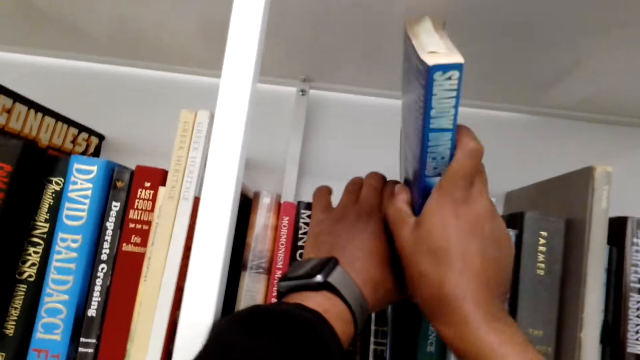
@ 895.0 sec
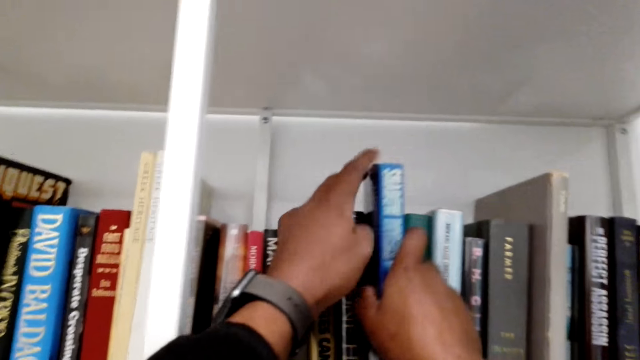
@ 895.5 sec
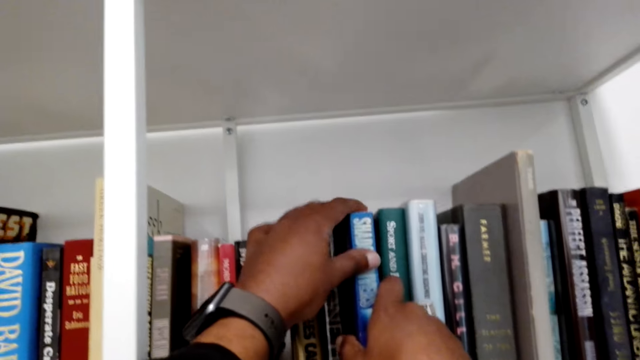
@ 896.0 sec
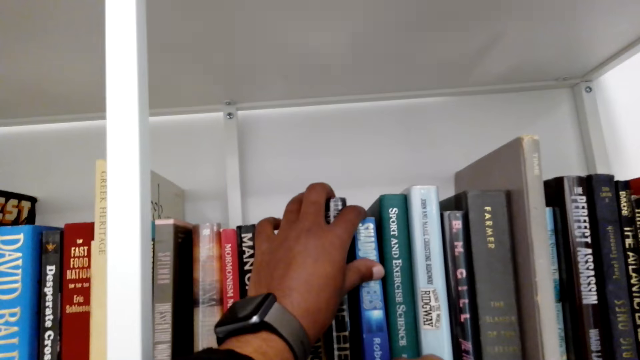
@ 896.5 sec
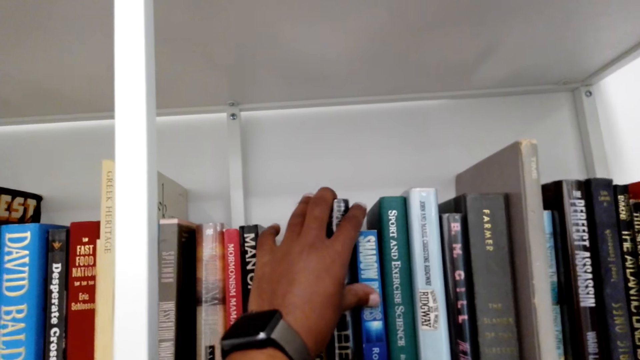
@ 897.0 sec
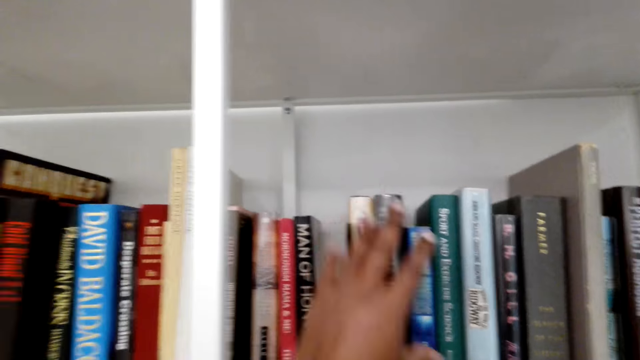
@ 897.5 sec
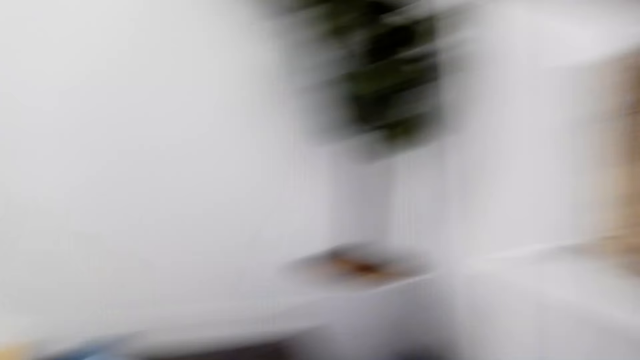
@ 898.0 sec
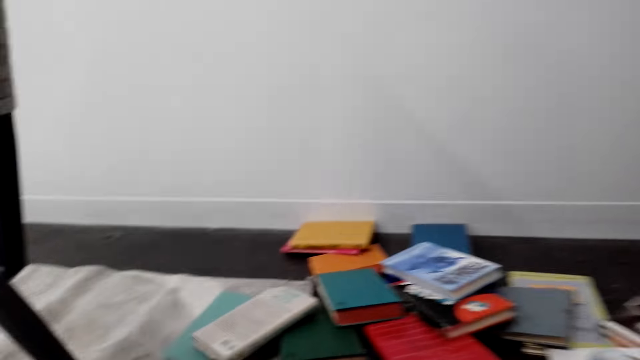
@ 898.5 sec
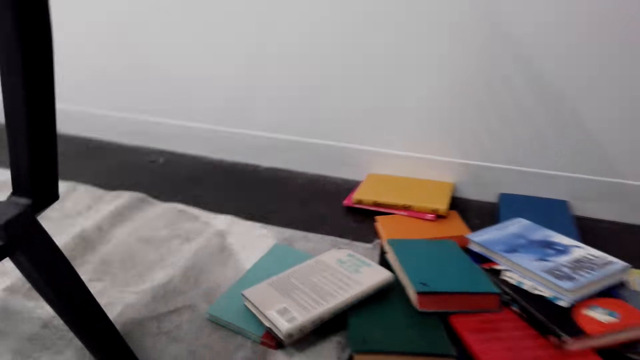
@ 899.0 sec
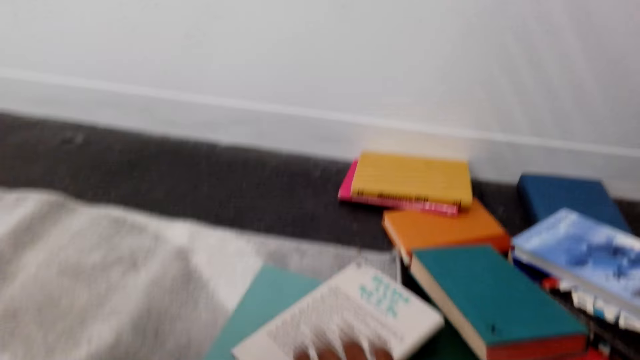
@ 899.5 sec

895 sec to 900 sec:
The camera wearer moves the books. They put a book on the shelf. They push the book on the shelf. They turn around. They look at the books on the floor.

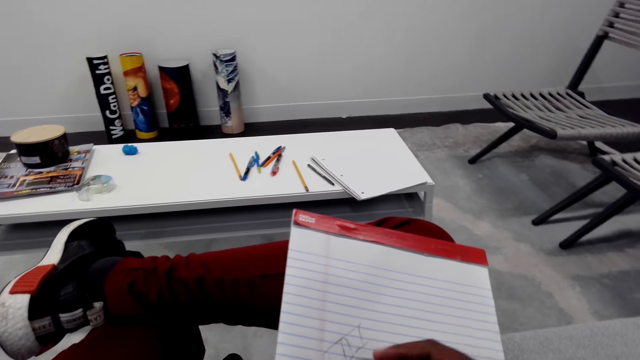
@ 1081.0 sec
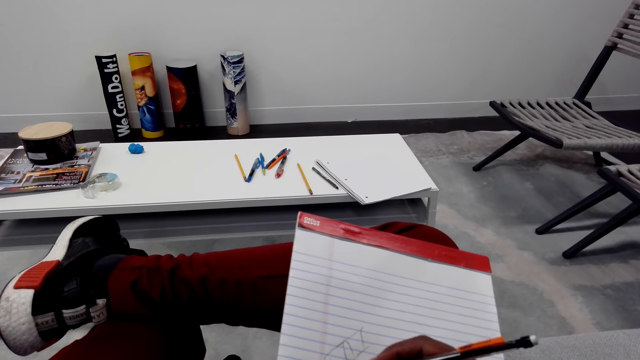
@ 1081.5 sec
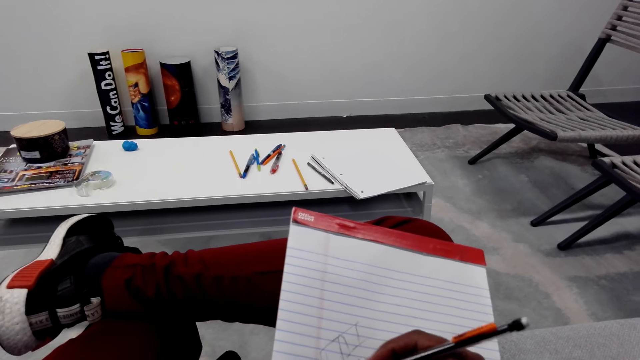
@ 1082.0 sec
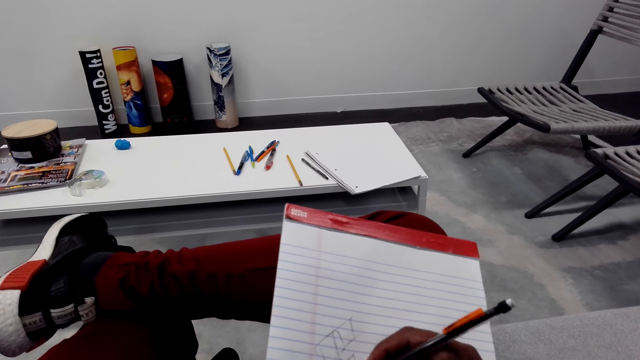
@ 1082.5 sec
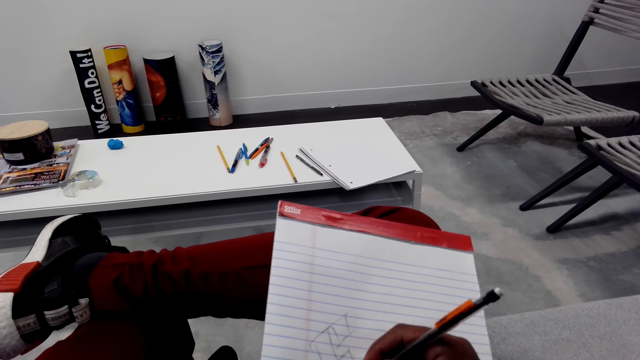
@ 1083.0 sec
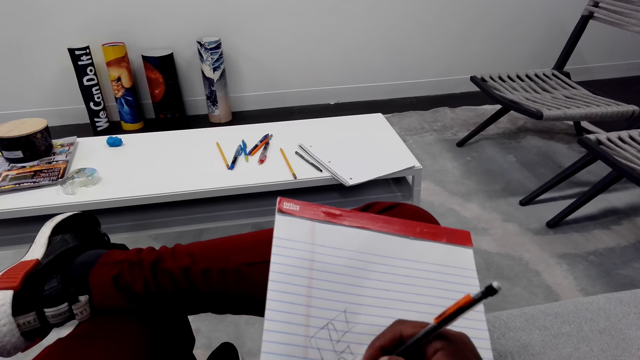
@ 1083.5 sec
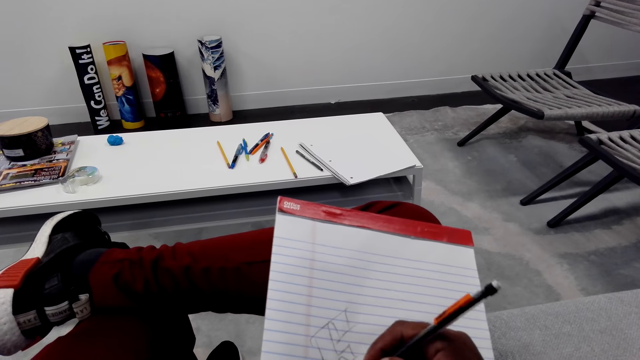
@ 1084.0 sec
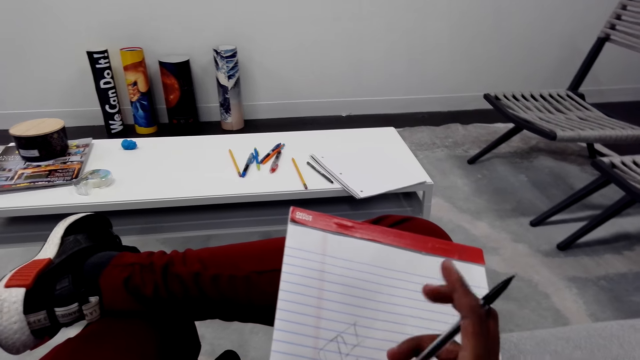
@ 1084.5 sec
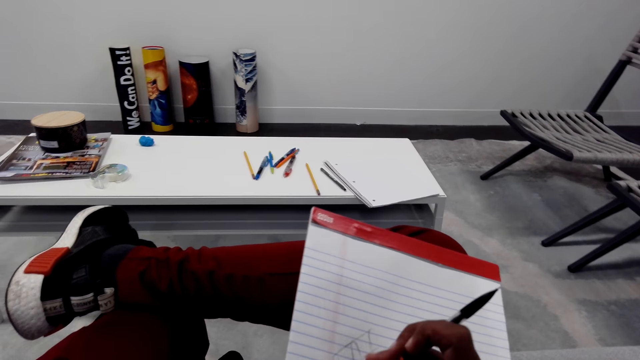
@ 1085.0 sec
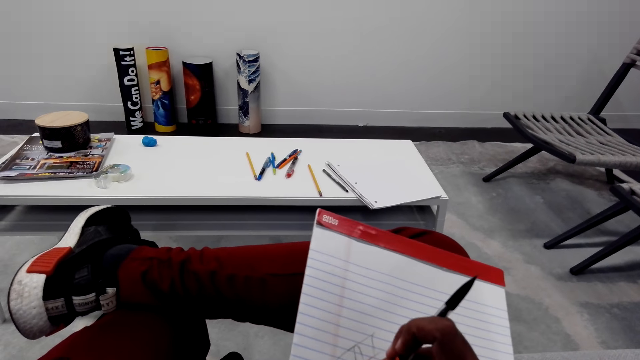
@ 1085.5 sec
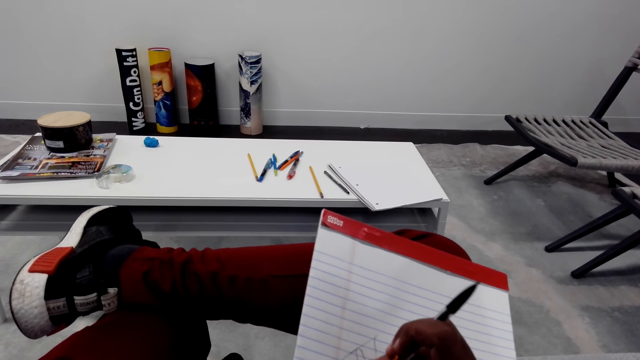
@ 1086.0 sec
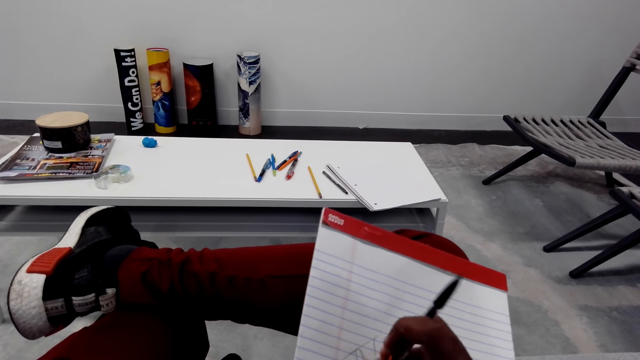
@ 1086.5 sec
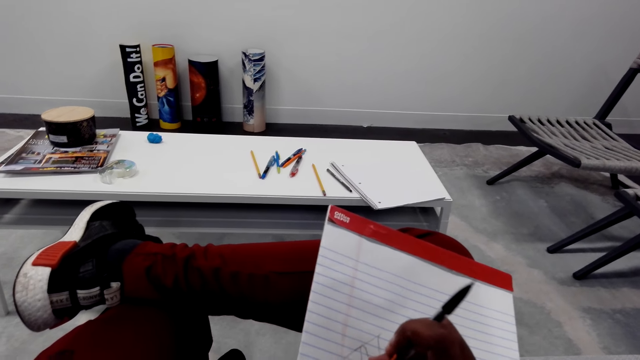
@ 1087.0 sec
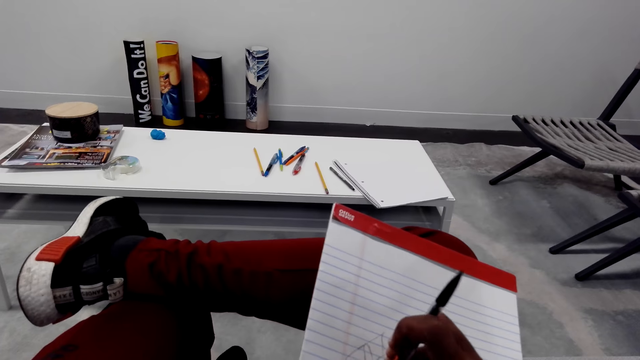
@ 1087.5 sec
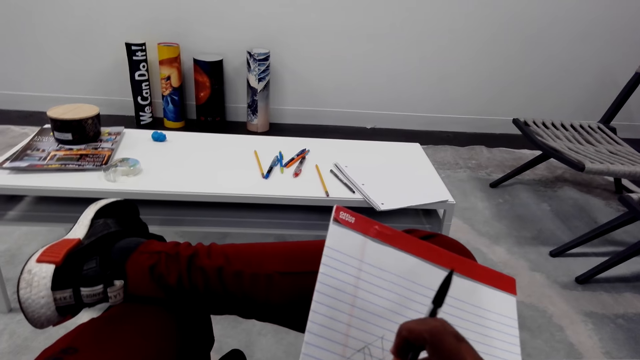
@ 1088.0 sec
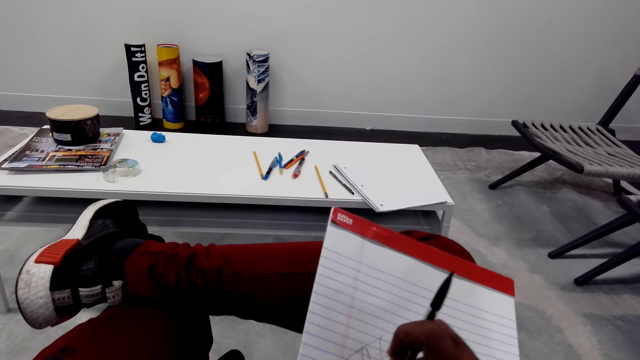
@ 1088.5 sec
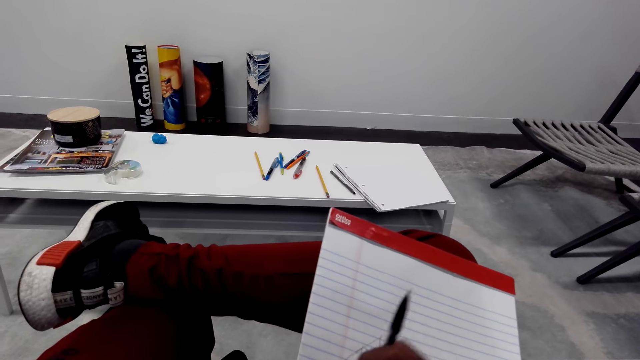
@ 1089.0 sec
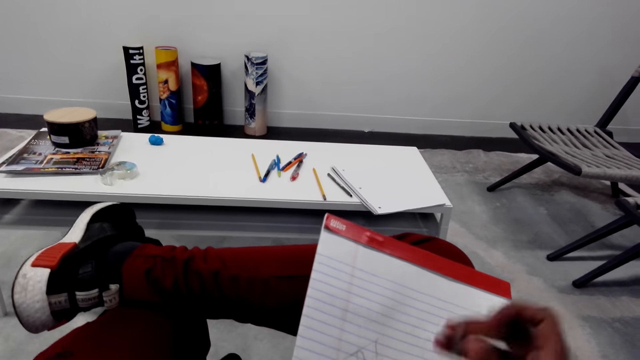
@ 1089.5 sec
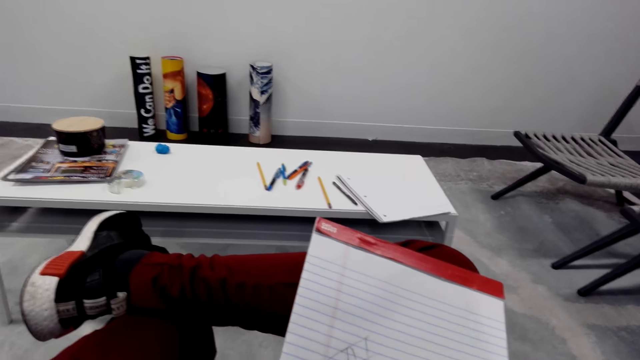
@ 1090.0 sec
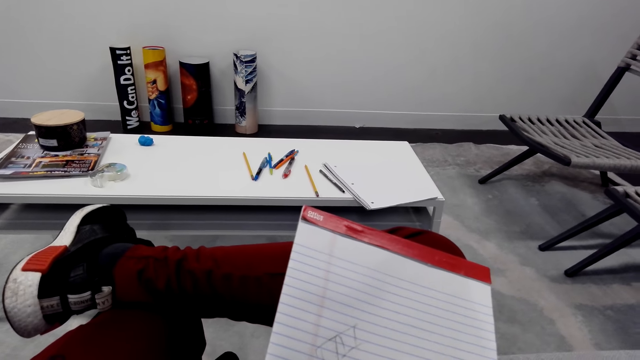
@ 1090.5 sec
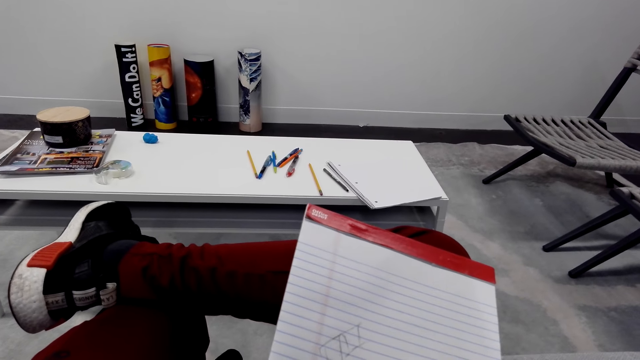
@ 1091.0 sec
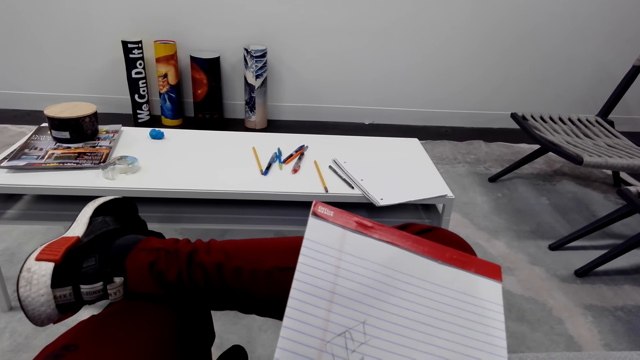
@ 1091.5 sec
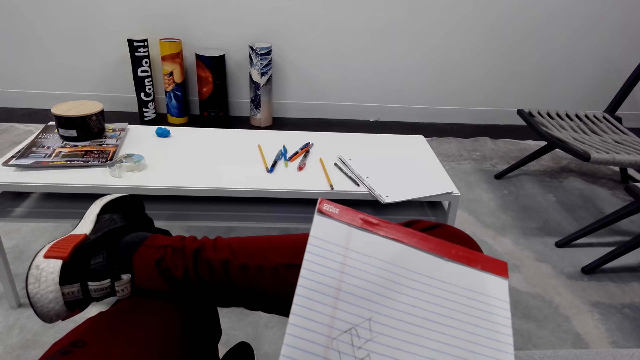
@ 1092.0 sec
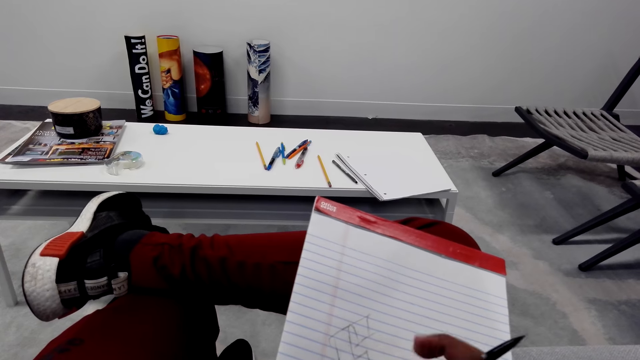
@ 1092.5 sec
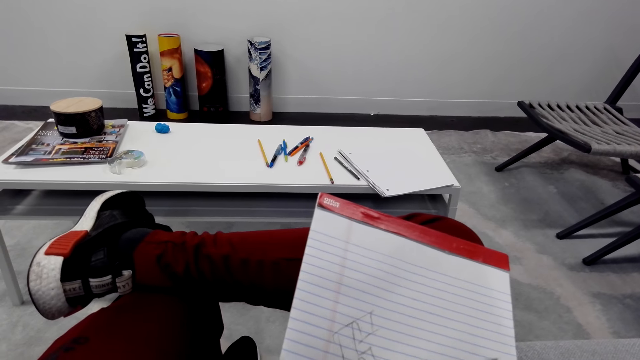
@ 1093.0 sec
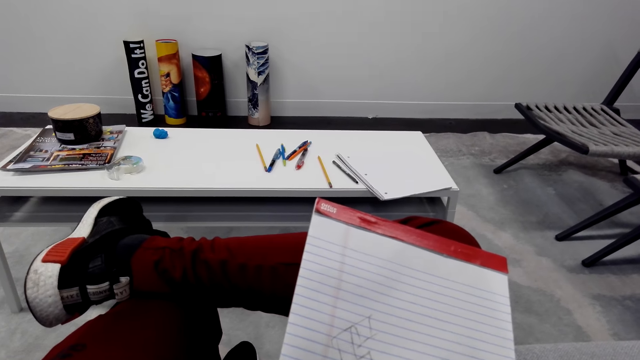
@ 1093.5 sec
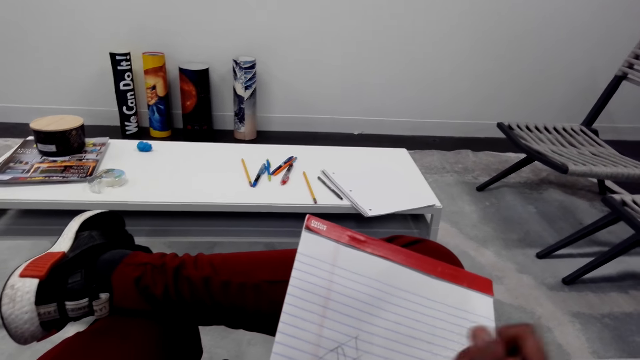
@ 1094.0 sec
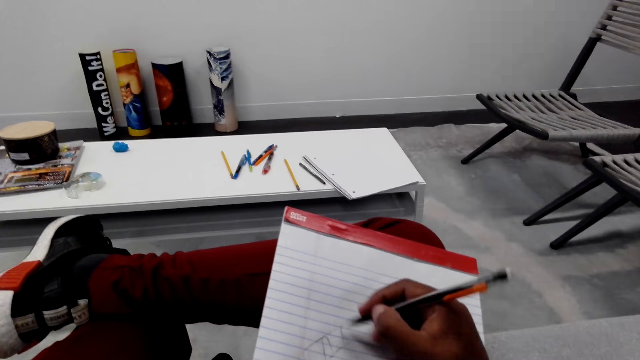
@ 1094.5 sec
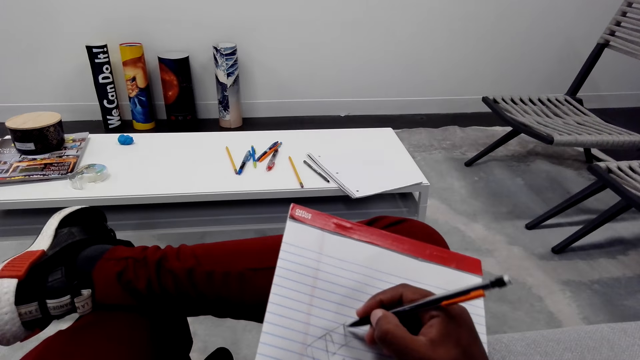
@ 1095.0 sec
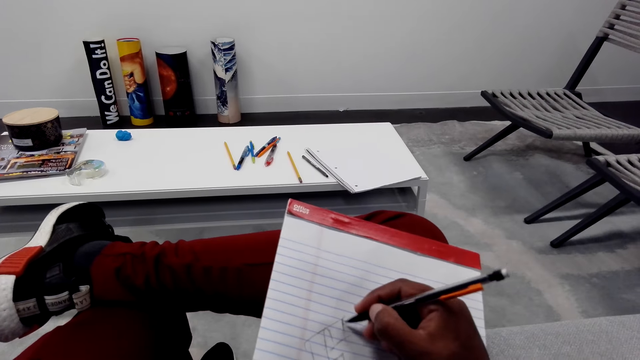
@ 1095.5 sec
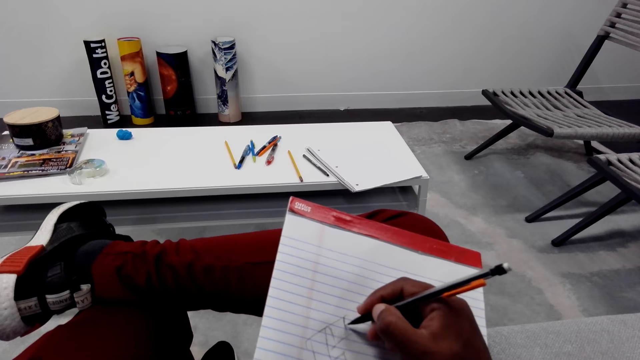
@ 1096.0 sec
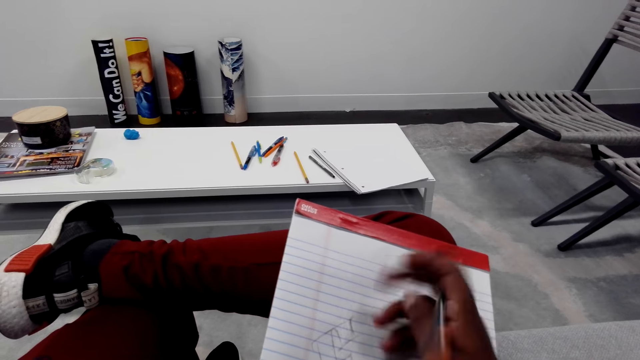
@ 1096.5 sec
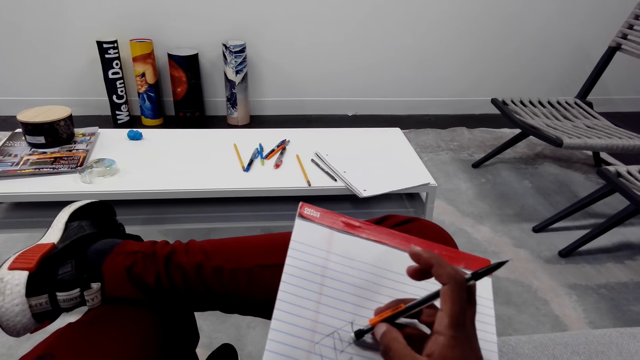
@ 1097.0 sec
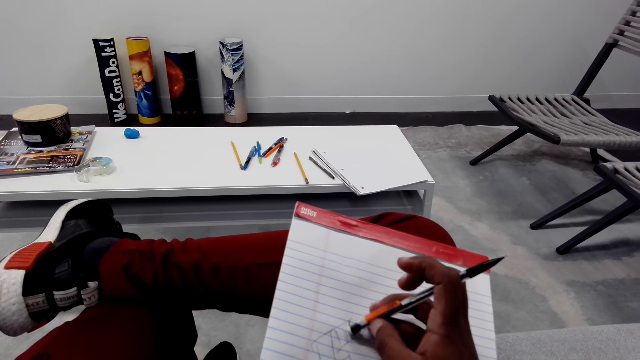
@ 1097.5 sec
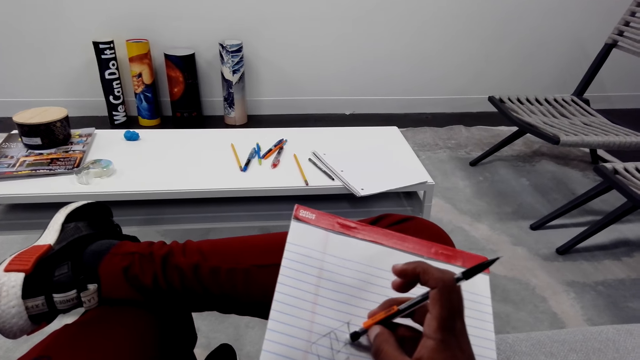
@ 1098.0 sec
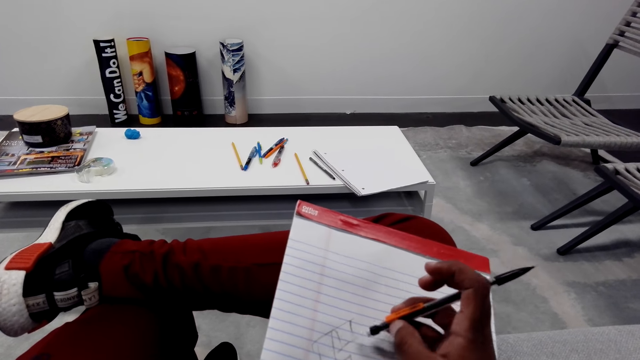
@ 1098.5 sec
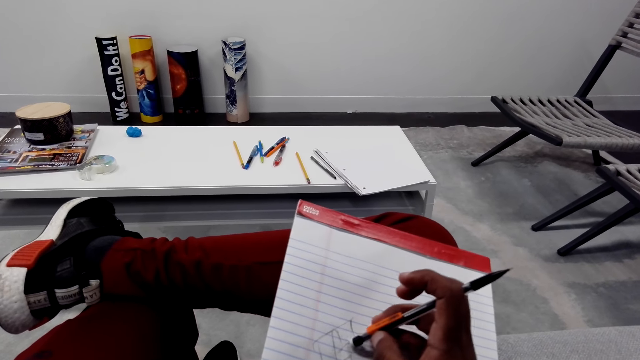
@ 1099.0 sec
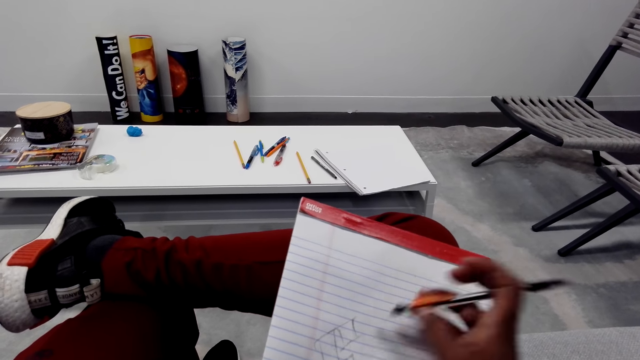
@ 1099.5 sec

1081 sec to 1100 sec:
The camera wearer draws on the notebook. They rub the drawing. They wipe the notebook. They draw a sketch. They draw on the book. They rub the drawing.
